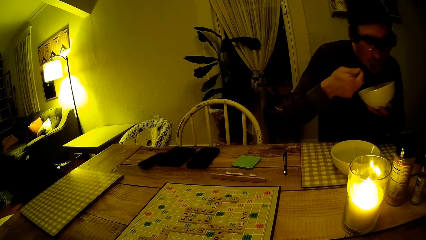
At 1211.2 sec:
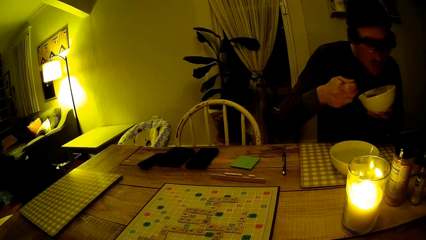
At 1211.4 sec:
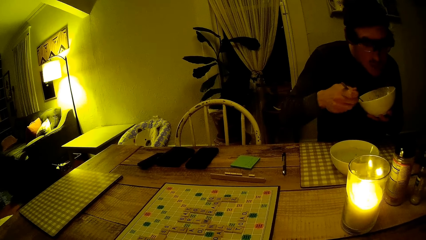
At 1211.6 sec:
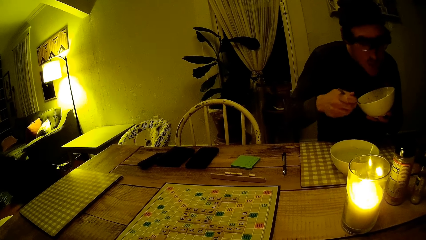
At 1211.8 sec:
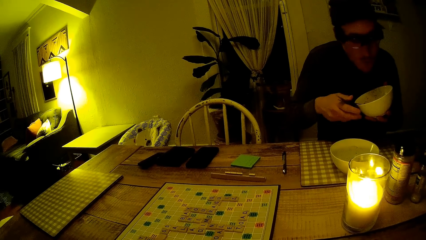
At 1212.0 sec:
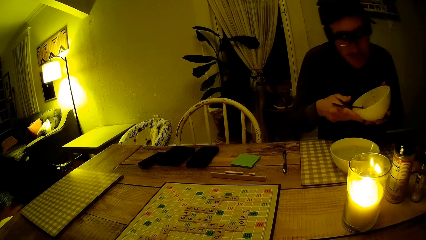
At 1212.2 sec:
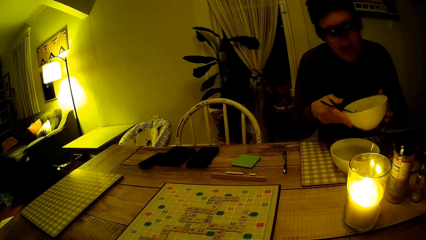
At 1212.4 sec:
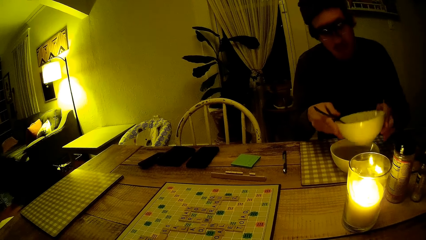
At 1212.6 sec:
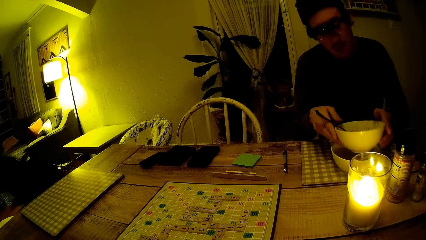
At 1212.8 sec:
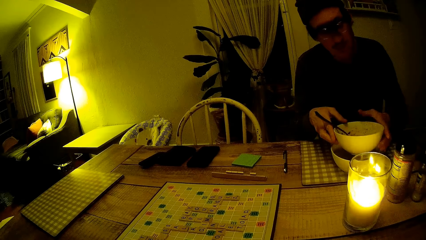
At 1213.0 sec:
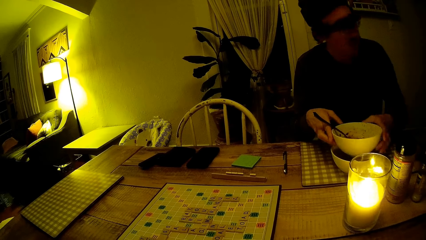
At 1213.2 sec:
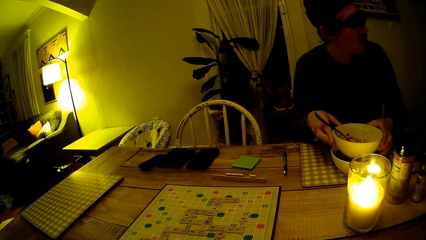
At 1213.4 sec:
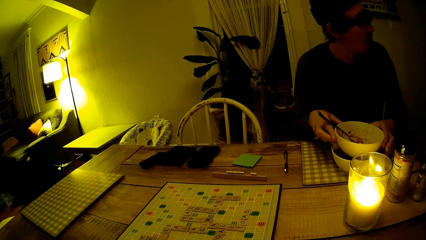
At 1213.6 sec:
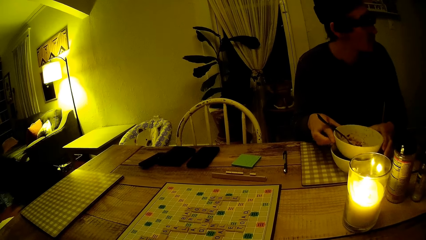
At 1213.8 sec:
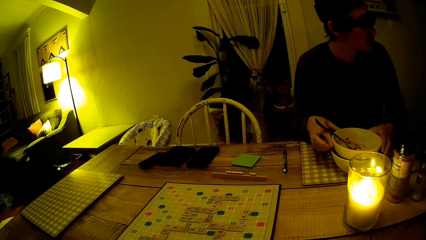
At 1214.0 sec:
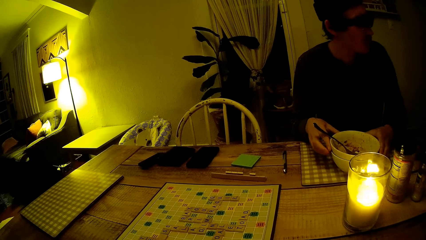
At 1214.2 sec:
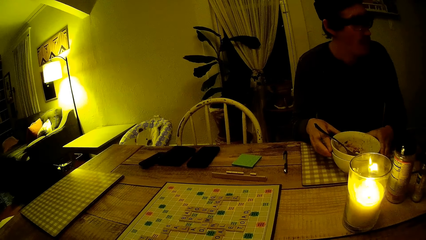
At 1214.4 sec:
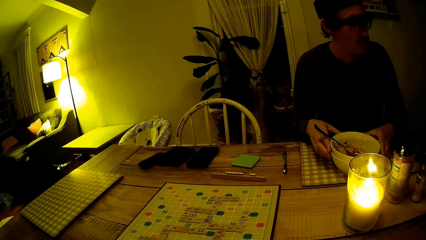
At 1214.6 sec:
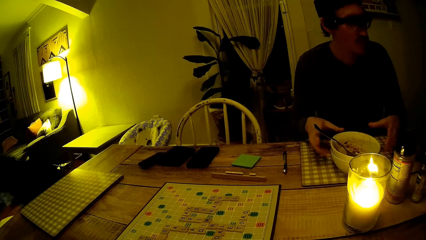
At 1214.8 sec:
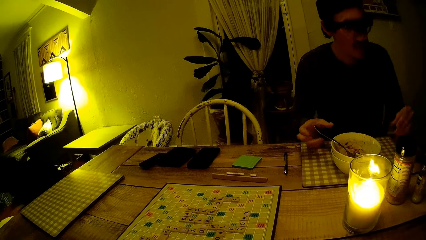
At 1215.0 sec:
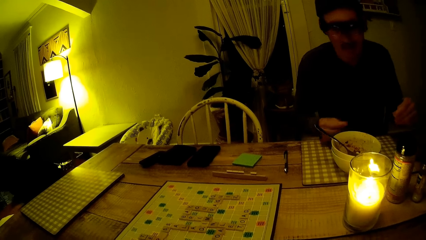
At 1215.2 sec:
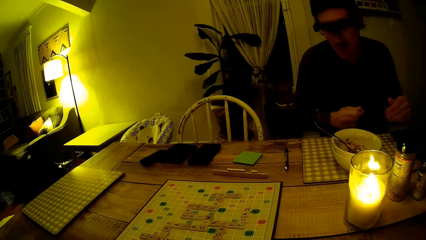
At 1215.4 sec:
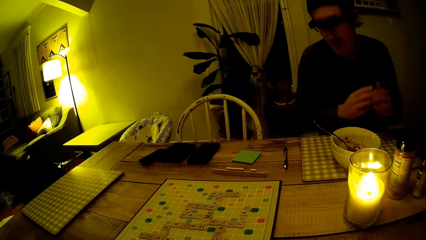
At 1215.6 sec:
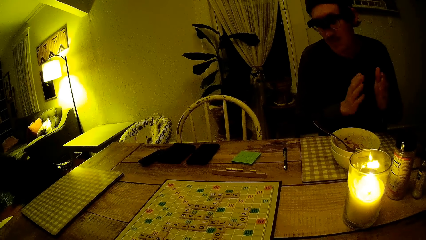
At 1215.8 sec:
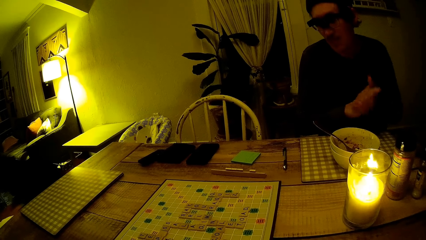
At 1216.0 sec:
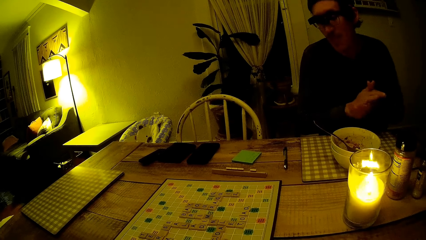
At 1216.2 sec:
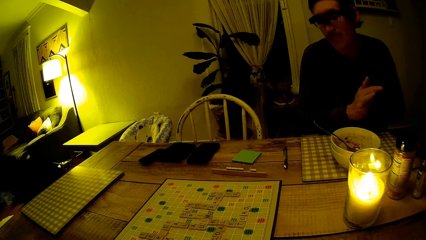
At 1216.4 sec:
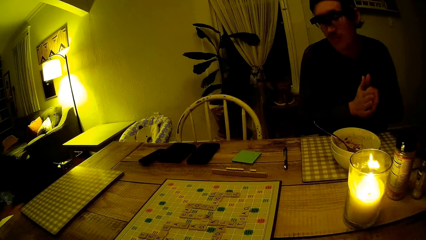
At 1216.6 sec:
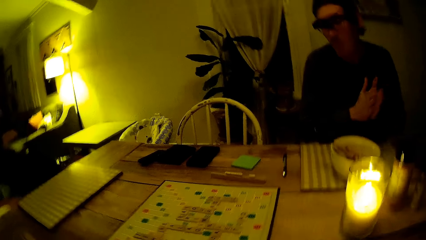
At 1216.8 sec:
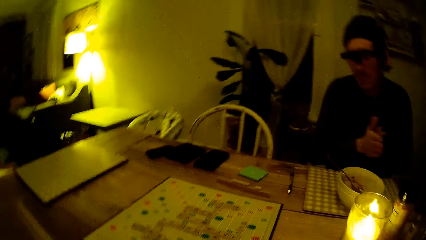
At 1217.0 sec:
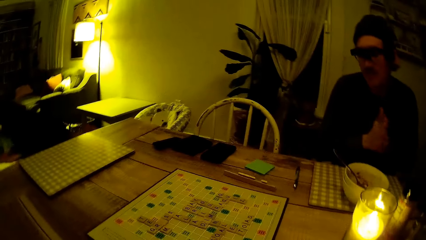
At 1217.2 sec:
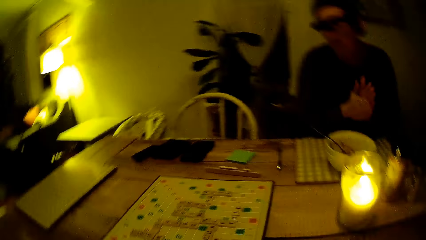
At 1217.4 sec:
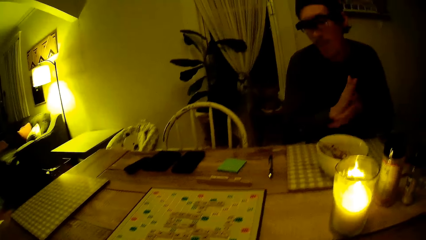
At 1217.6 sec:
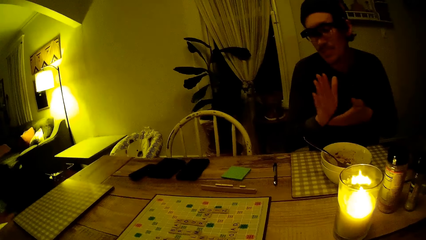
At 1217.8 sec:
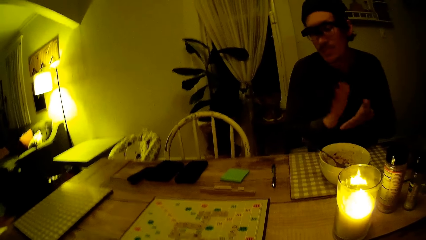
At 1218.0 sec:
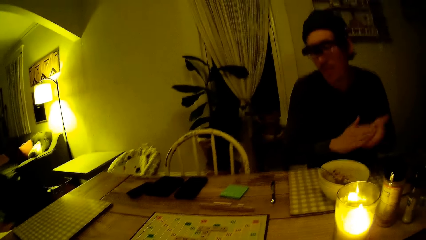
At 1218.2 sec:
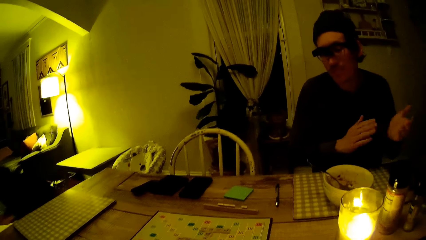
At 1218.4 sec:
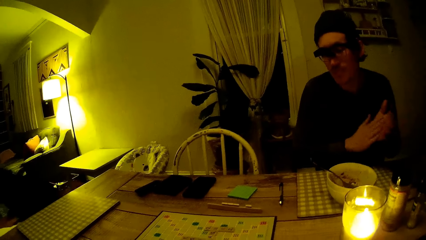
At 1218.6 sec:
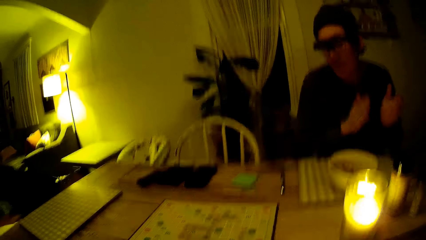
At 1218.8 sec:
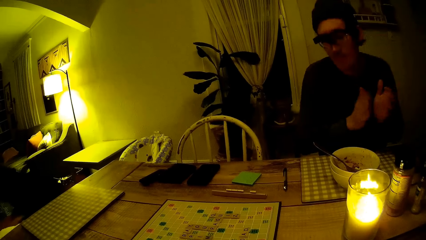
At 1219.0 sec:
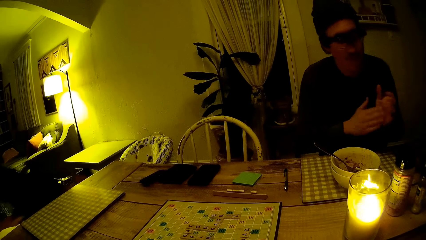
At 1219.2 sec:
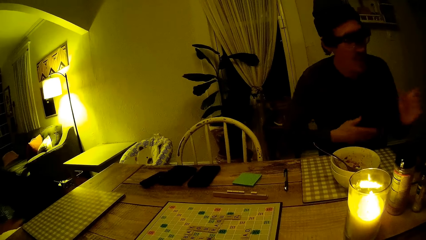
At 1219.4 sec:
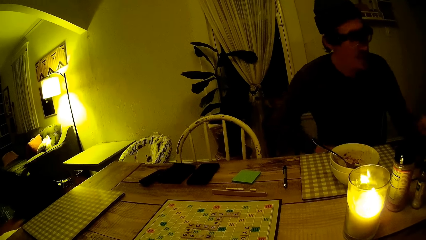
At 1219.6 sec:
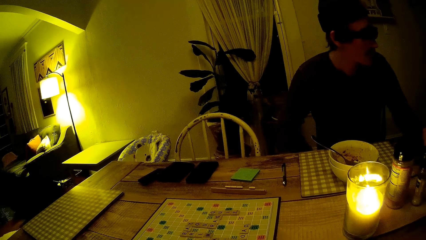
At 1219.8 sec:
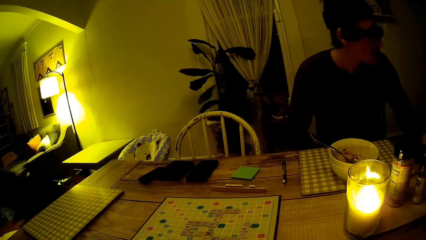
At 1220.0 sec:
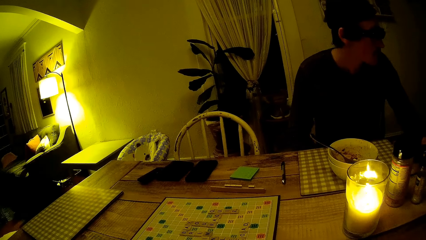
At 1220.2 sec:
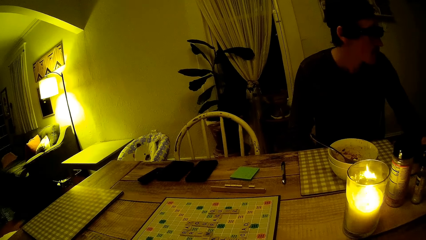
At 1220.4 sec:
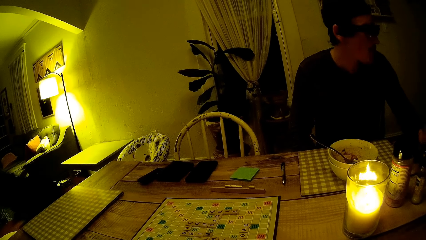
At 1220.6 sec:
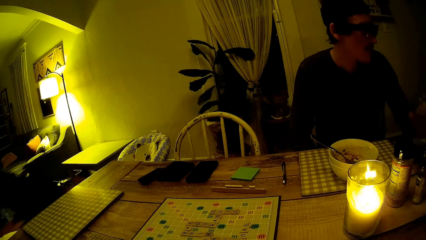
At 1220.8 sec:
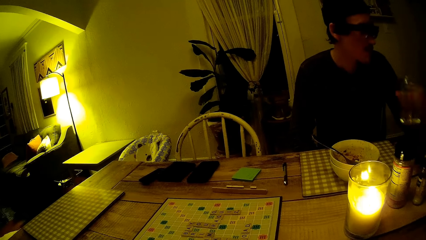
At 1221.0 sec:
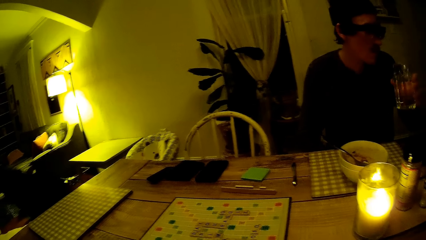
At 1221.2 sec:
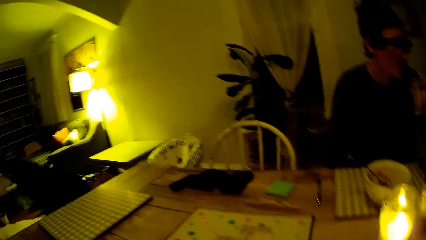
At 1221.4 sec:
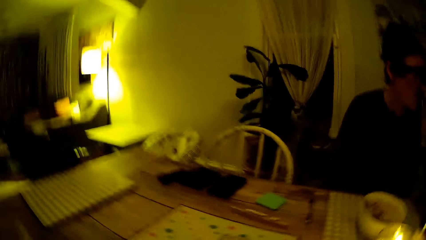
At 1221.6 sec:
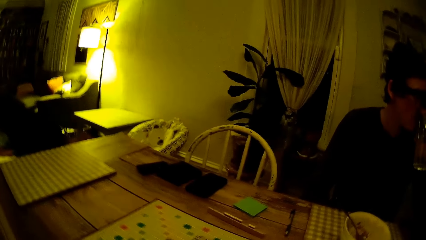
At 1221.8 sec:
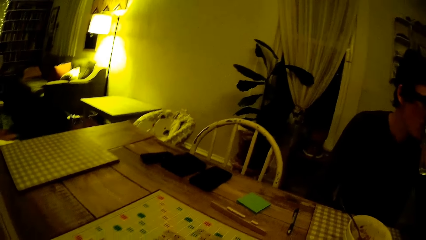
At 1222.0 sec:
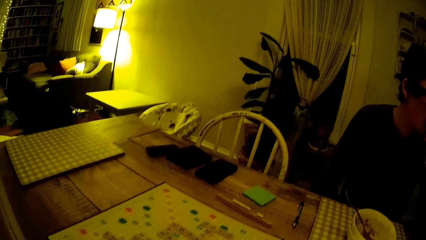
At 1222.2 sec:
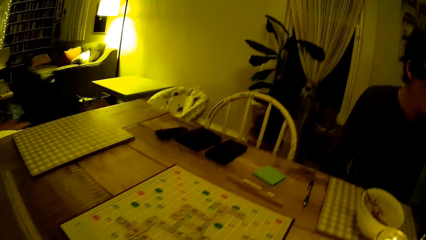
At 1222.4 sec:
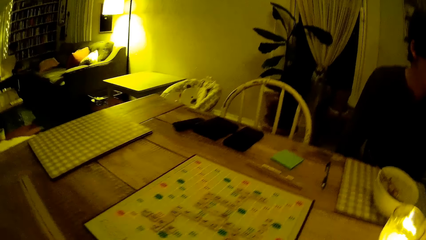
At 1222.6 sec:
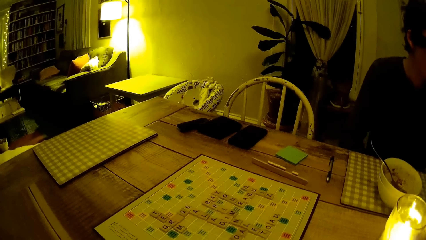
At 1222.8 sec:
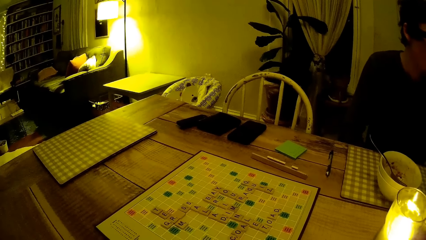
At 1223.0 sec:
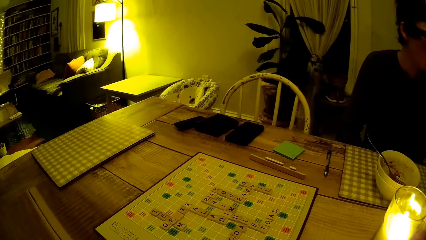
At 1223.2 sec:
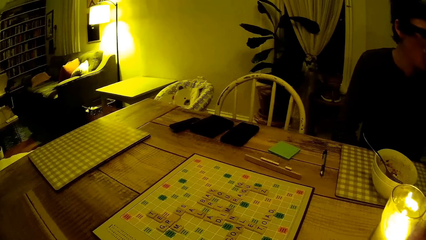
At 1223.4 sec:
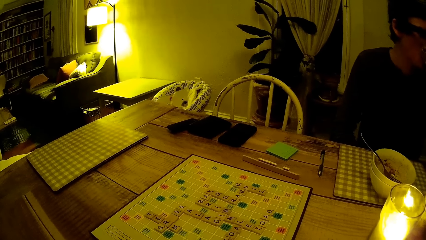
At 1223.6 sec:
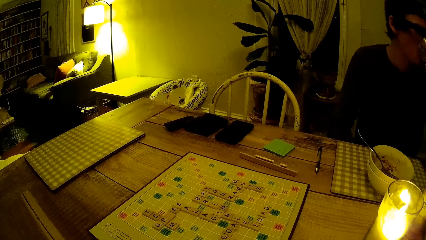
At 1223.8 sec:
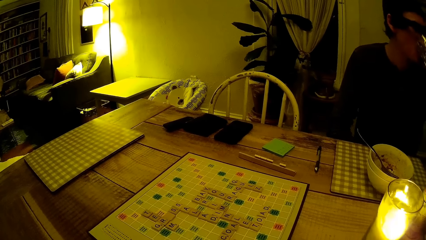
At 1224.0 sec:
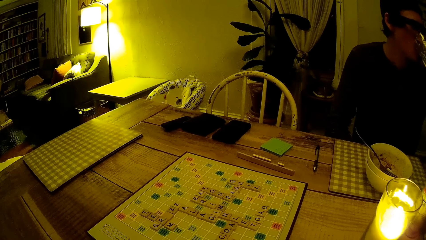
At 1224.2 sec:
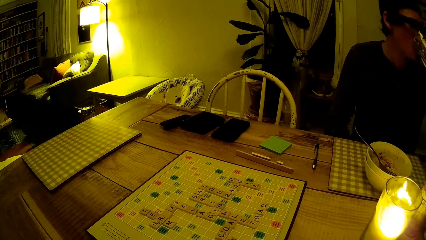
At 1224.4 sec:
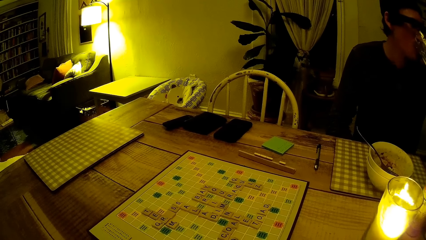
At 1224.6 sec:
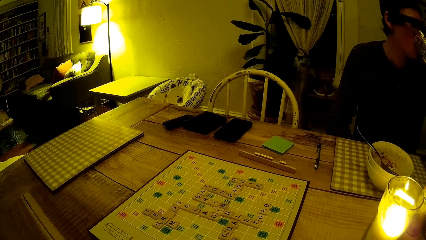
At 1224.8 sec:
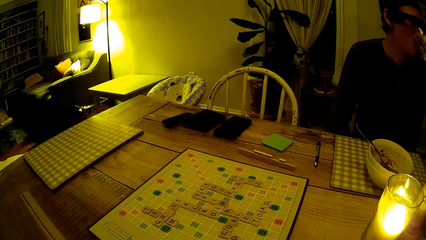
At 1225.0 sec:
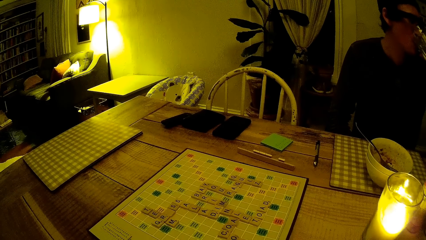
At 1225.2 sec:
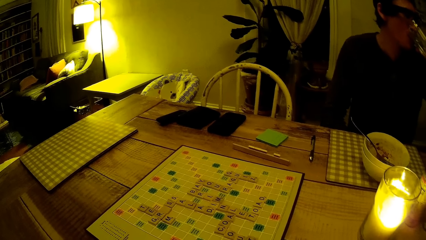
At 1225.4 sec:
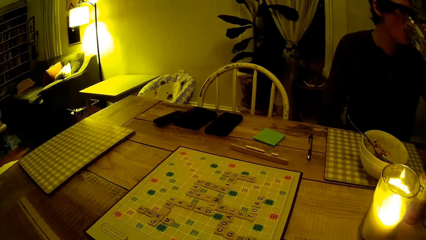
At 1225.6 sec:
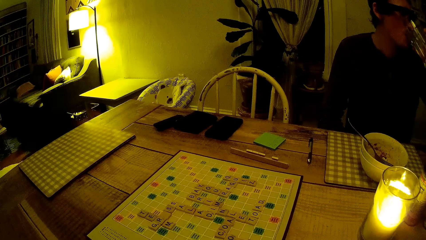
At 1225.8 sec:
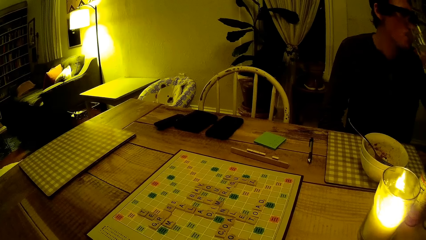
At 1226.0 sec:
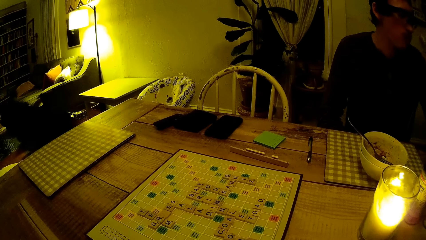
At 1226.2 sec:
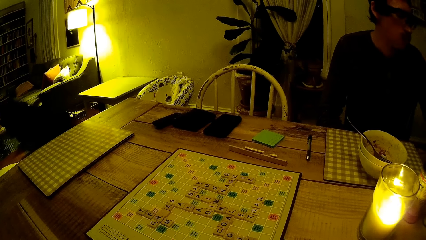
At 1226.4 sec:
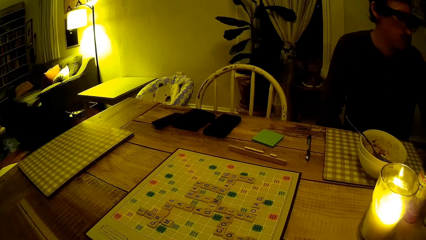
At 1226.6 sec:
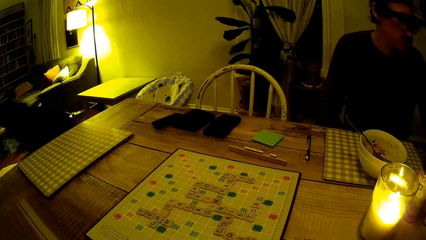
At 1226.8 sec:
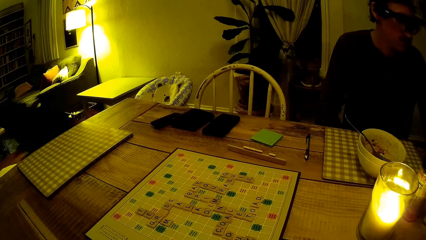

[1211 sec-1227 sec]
The man drops the plate on another plate on the dining table. He rubs the hands. He picks up a glass cup of water on the dining table with his left hand. He drinks water from the glass cup.
